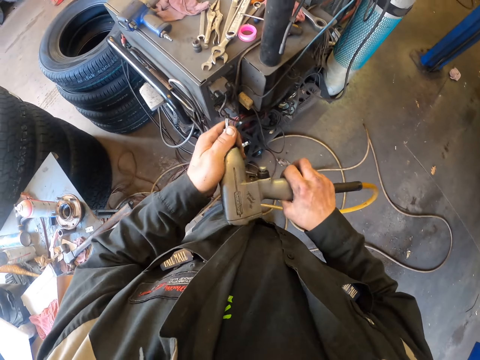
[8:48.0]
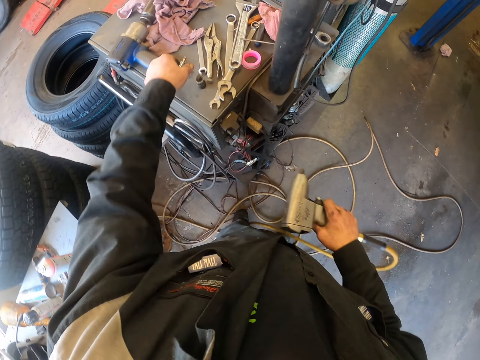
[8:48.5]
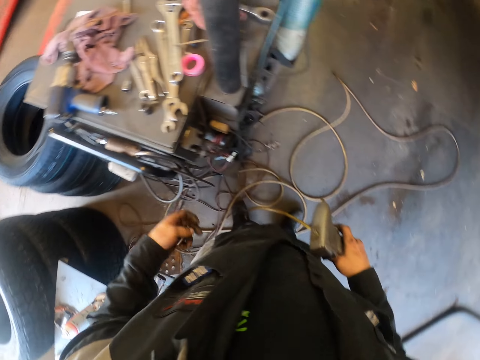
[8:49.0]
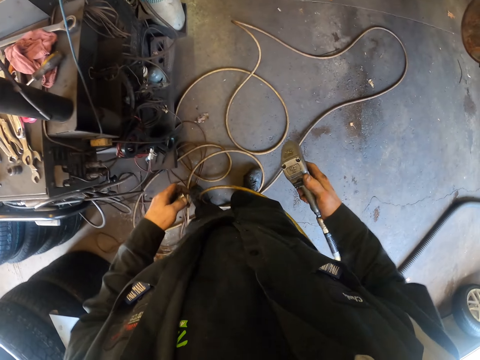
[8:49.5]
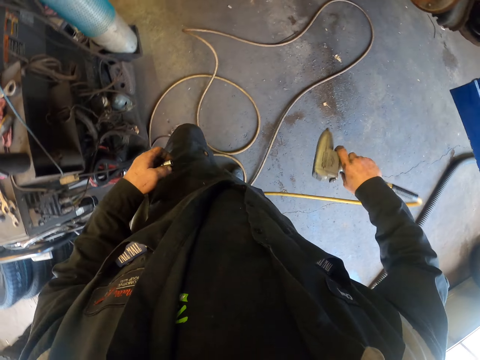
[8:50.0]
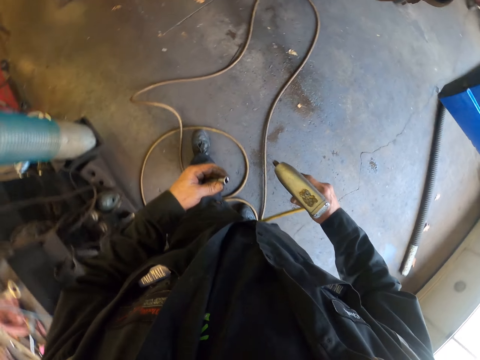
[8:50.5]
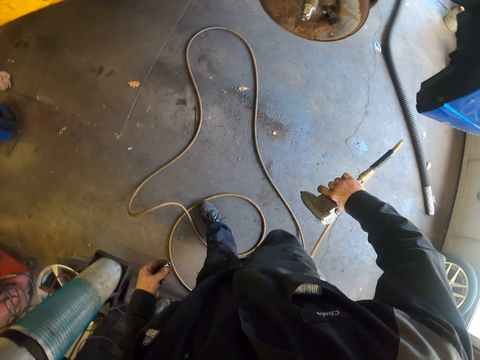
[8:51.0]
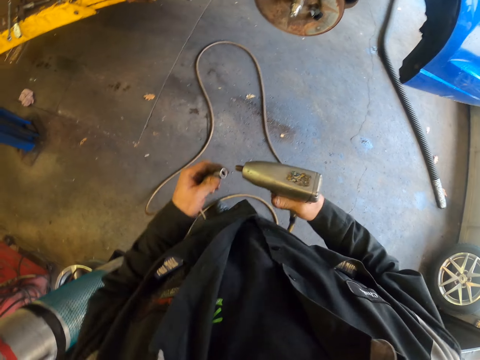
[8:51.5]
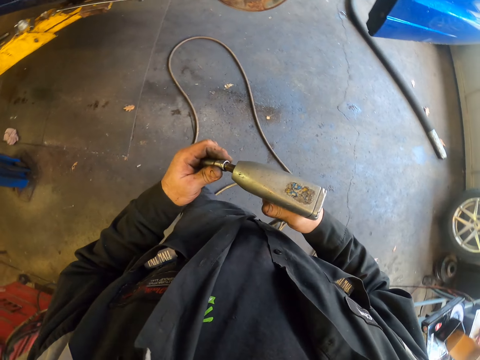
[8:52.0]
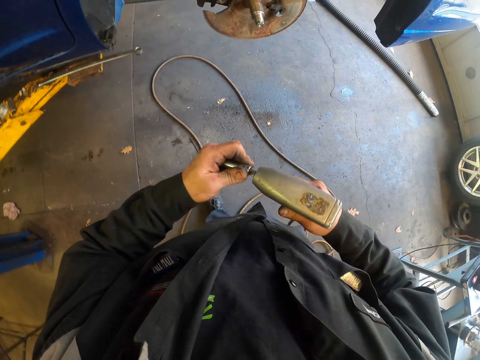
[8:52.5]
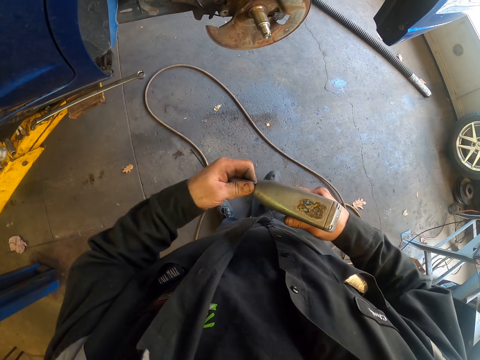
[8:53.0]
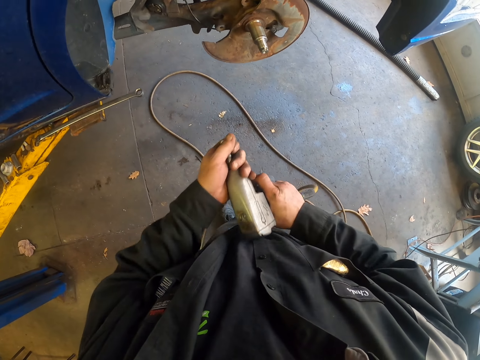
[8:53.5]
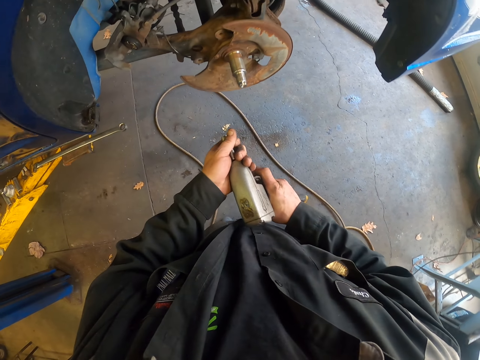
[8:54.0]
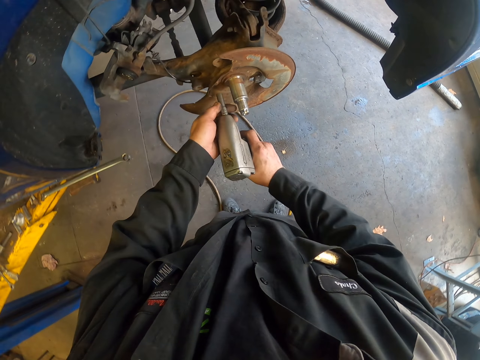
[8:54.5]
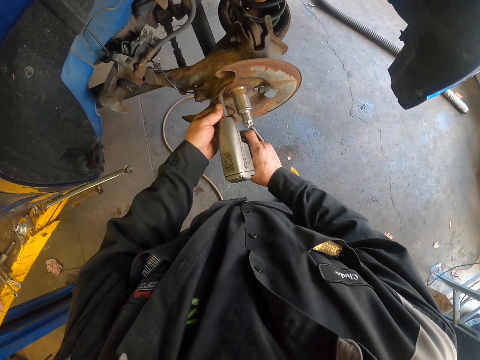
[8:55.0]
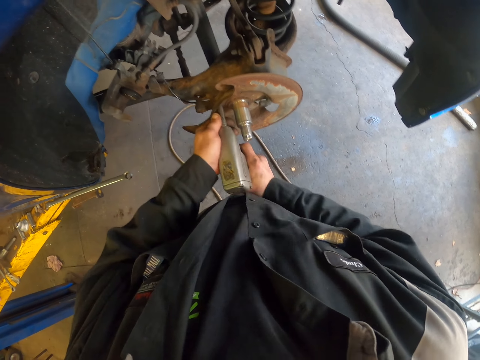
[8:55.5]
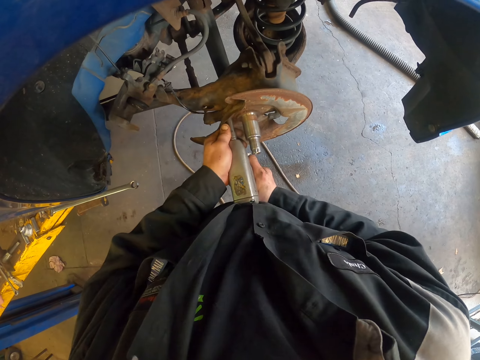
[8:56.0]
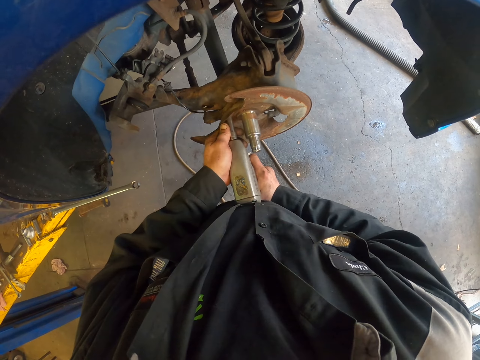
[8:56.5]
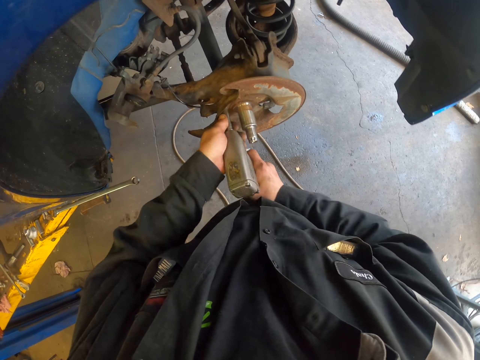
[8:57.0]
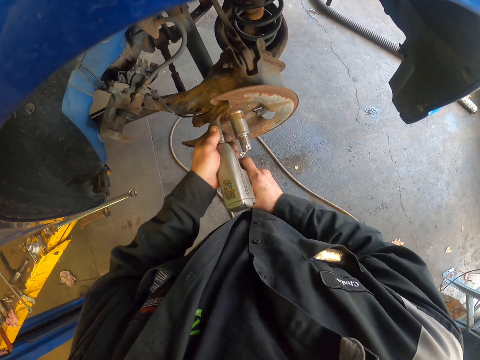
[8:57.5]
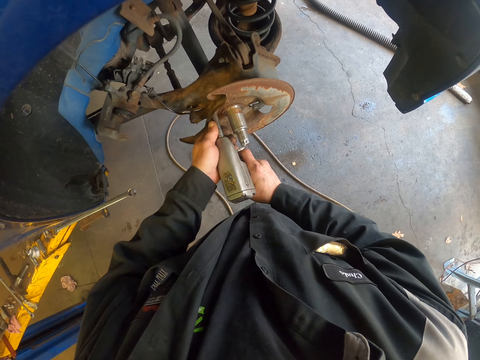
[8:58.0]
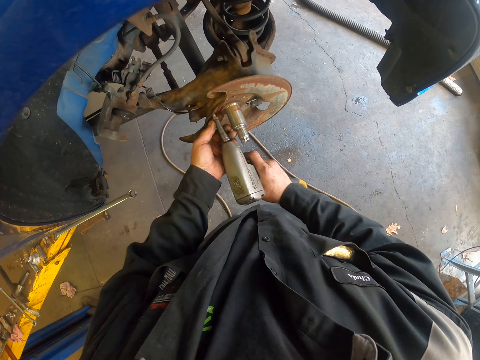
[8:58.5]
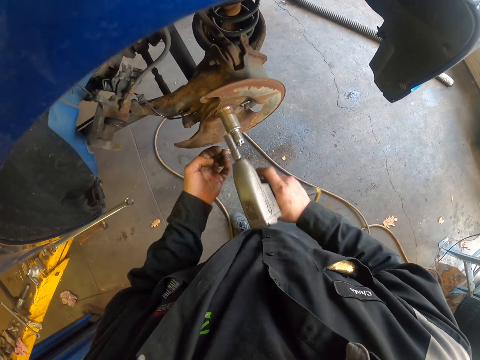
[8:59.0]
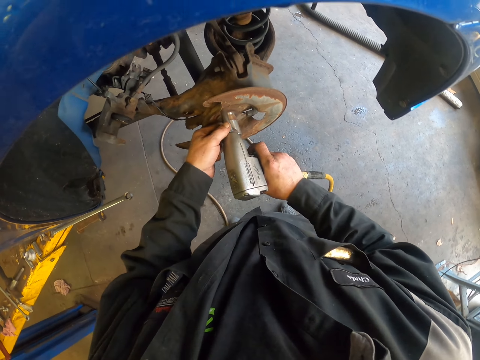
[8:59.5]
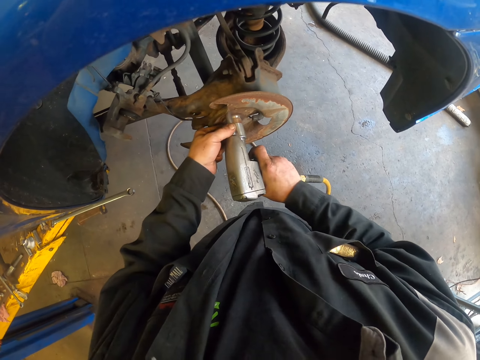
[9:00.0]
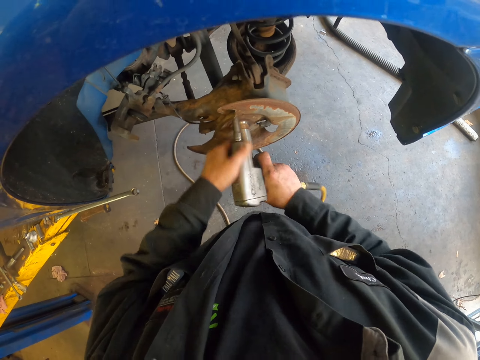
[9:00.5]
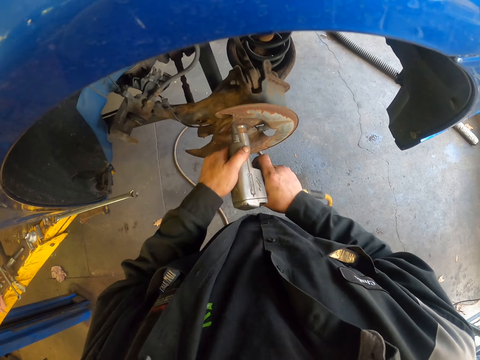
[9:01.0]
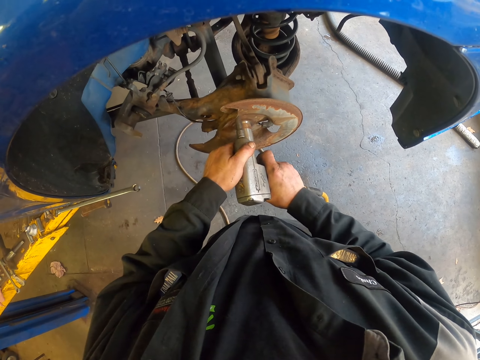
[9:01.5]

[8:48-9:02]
The camera wearer pulls the socket from the impact wrench. They put the socket on something. They walk around. They put the socket in the impact wrench. They unscrew the bolts or screws in the shield with the impact wrench. They pick a screw on the impact wrench. They remove a screw with the impact wrench.

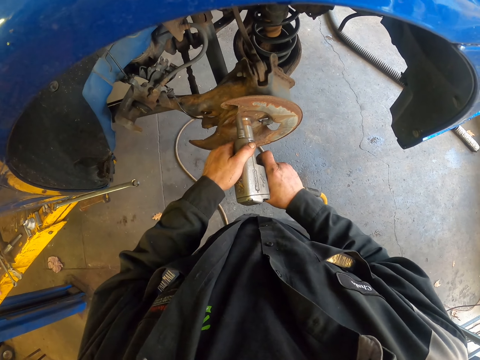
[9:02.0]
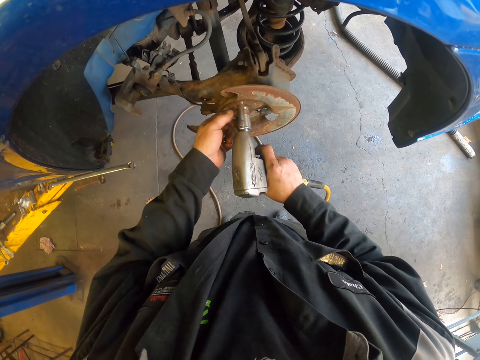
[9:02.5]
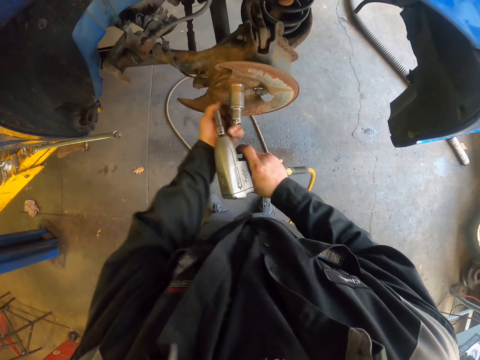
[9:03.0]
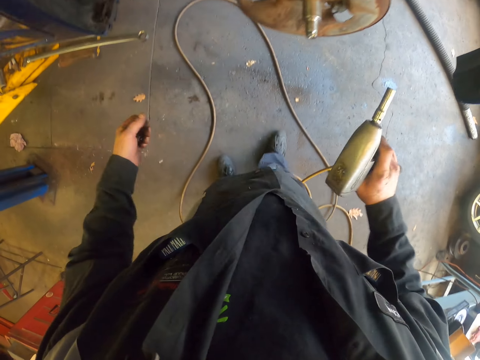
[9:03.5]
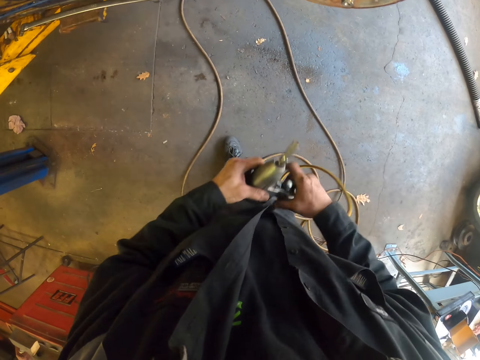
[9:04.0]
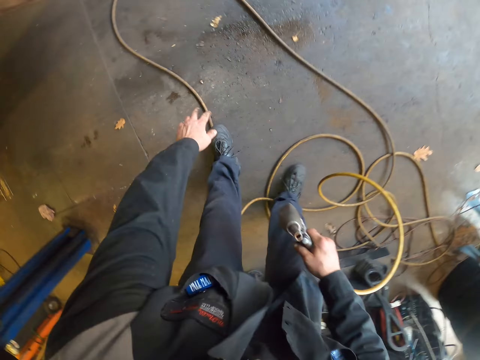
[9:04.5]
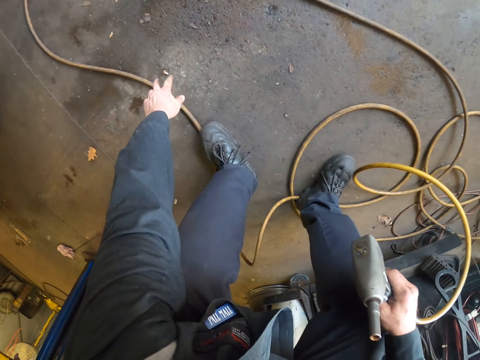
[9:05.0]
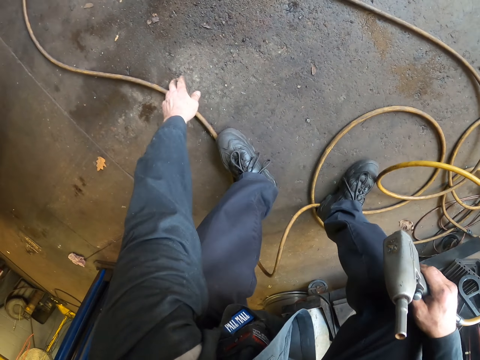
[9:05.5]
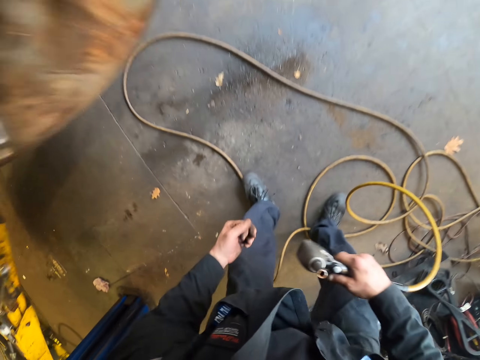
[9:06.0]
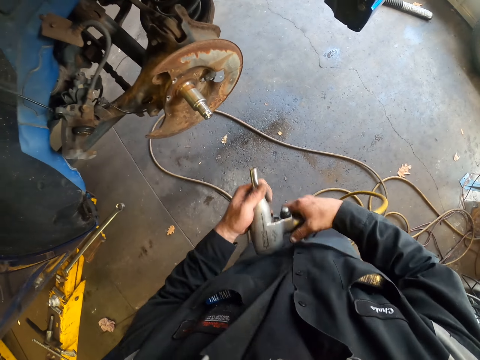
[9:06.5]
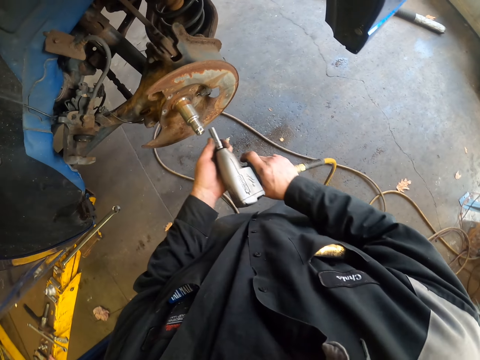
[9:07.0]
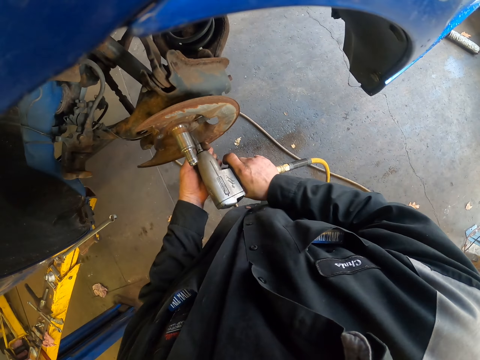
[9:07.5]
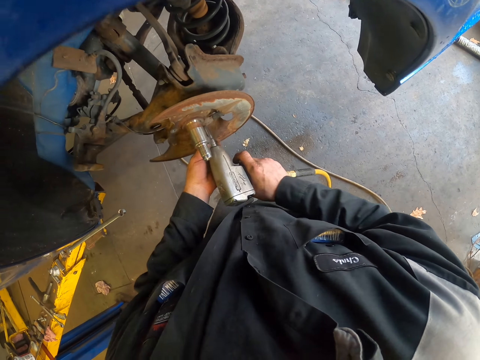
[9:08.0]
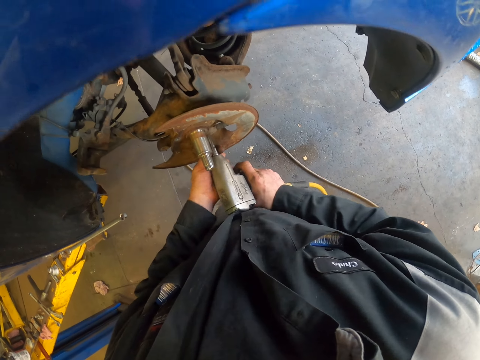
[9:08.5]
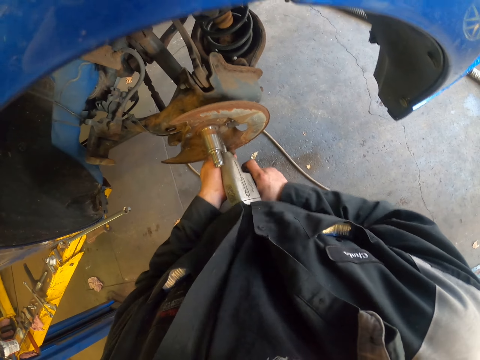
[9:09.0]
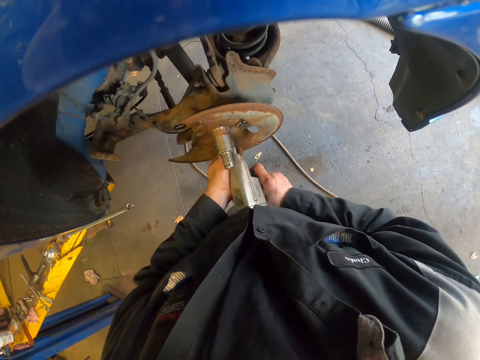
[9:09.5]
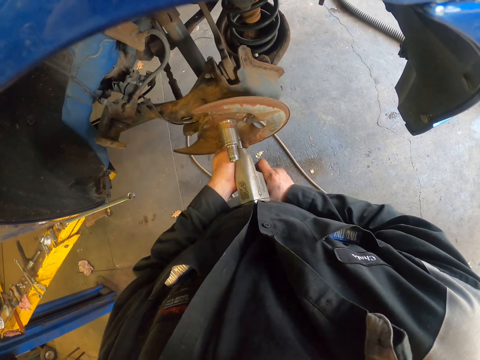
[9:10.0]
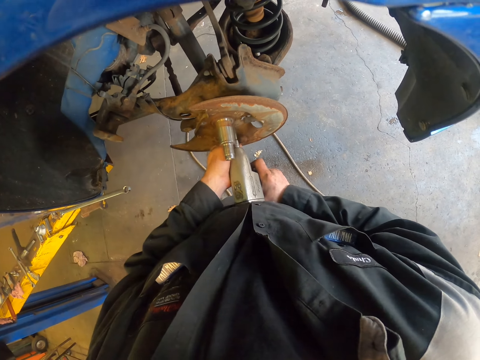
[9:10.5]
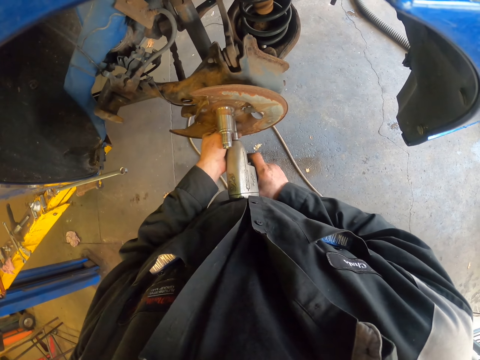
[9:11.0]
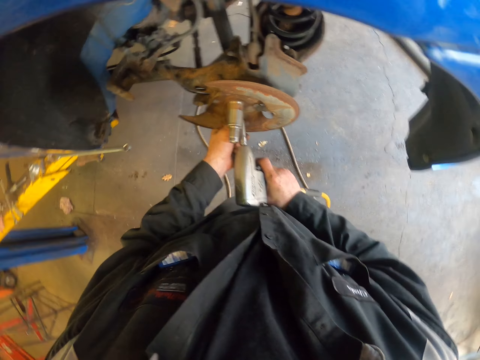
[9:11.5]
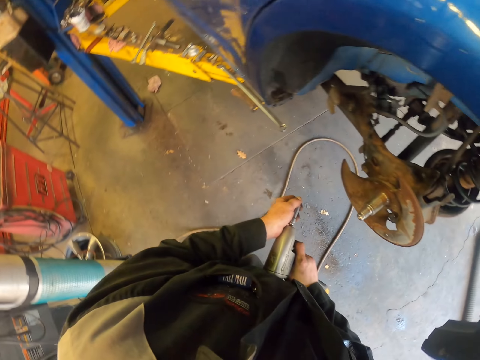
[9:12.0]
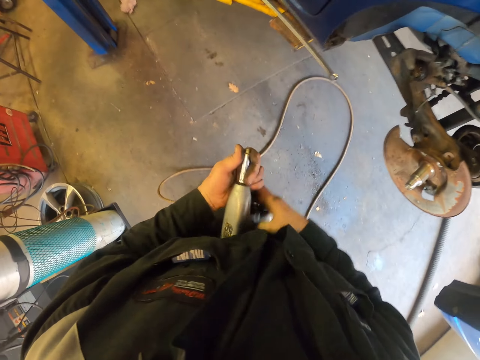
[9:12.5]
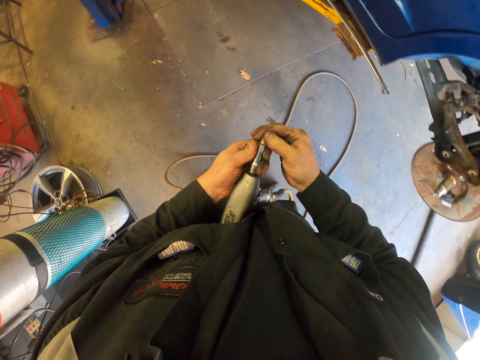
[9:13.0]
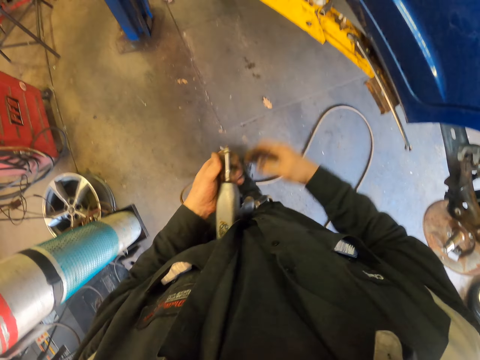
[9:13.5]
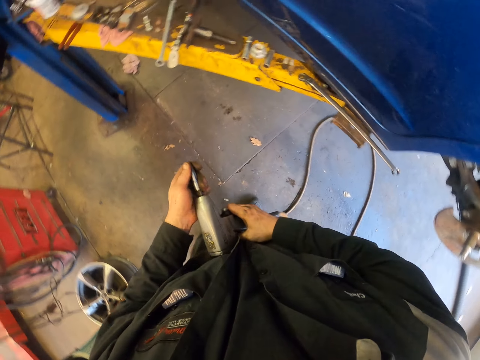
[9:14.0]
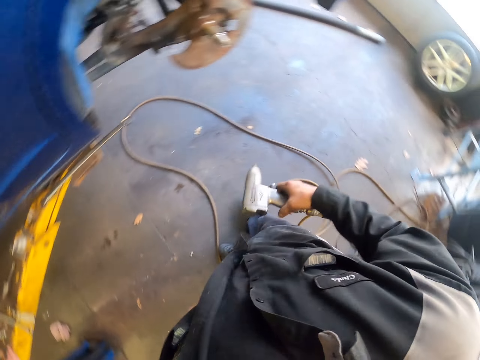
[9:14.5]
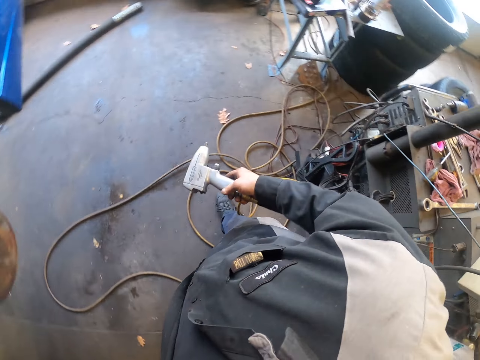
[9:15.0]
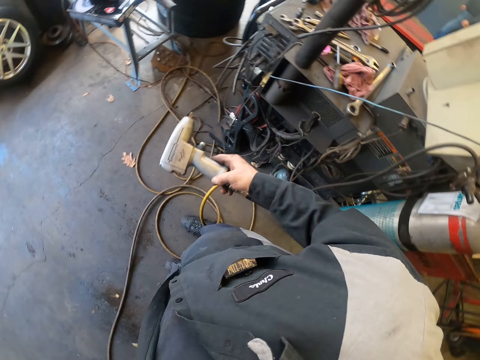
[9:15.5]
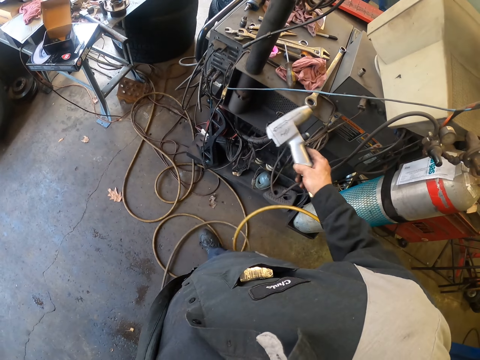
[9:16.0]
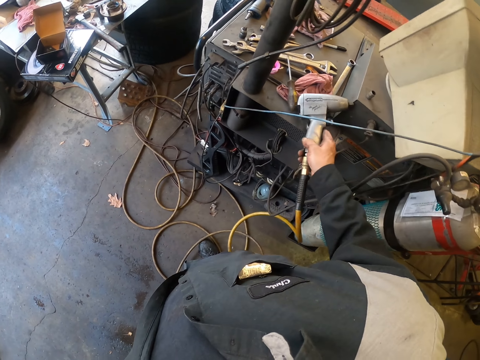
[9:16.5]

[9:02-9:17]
The camera wearer picks a screw on the impact wrench. They bend downwards. They pick a screw on the ground. They stand up. They move around. They remove a screw with the impact wrench. They pick a screw on the ground. They walk around. They remove a socket on the impact wrench. They walk around.
